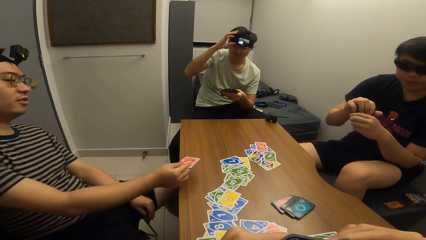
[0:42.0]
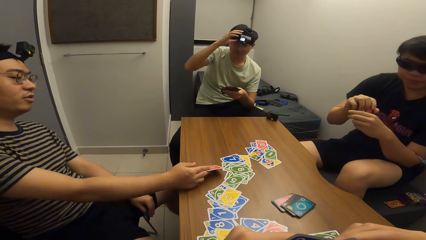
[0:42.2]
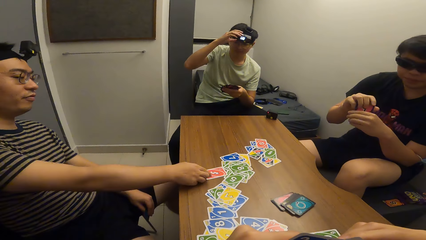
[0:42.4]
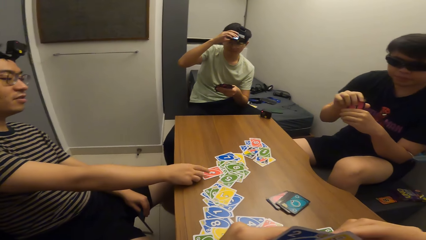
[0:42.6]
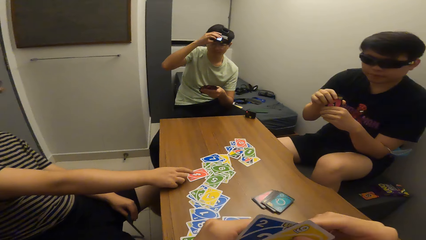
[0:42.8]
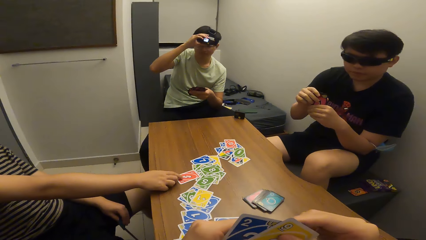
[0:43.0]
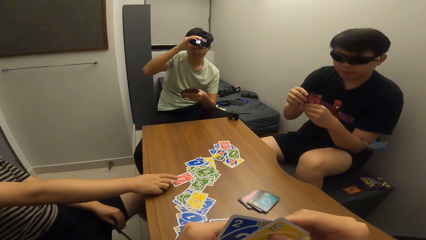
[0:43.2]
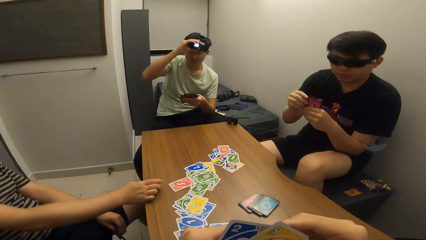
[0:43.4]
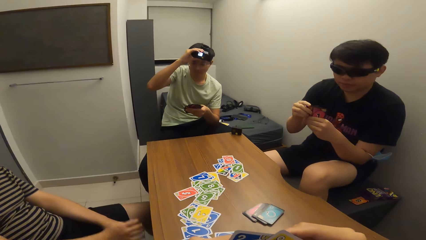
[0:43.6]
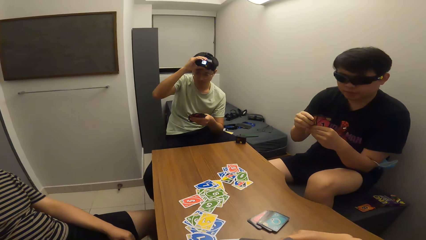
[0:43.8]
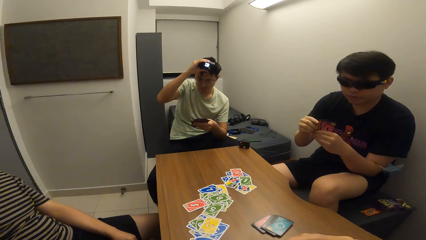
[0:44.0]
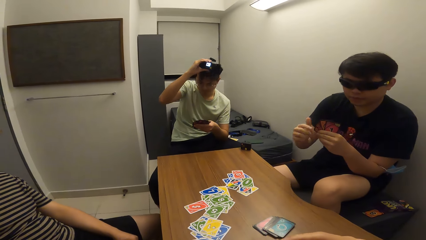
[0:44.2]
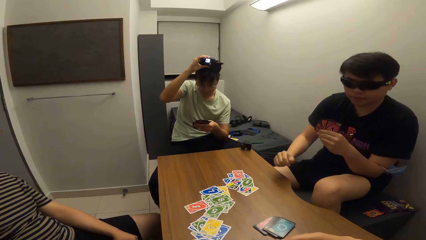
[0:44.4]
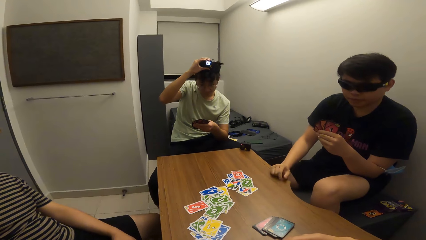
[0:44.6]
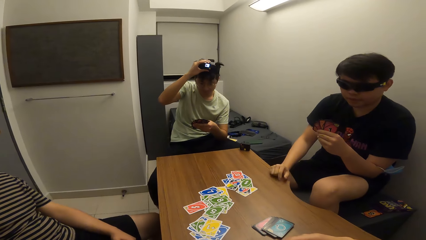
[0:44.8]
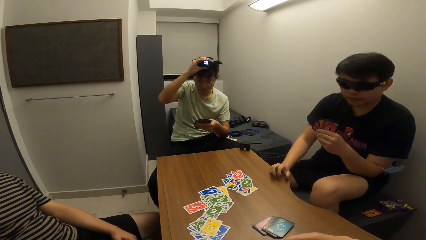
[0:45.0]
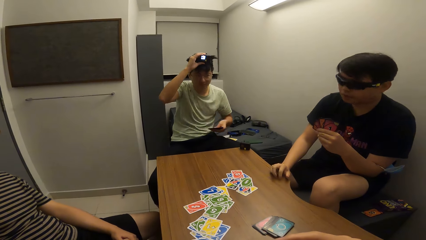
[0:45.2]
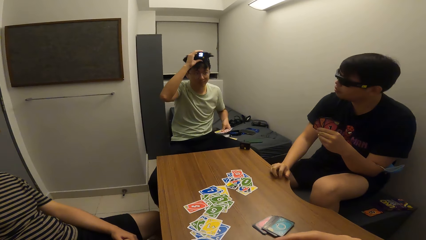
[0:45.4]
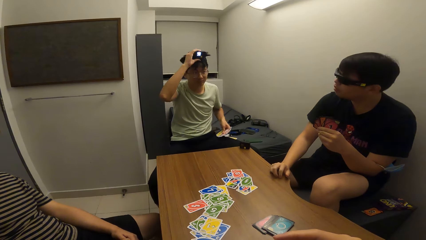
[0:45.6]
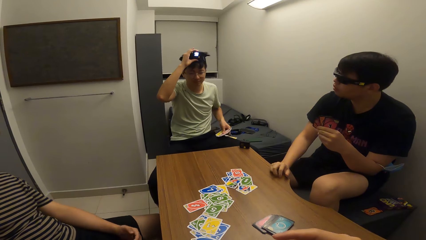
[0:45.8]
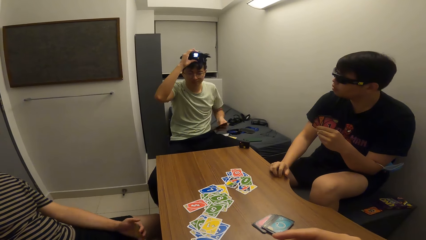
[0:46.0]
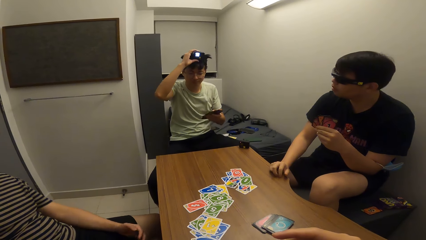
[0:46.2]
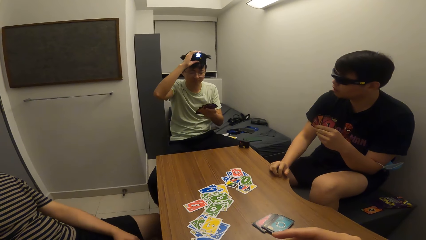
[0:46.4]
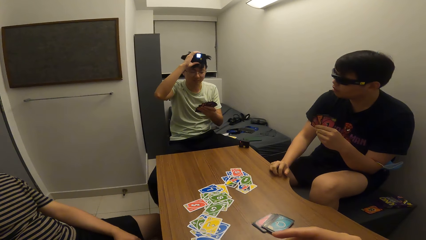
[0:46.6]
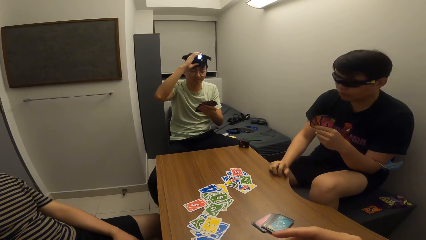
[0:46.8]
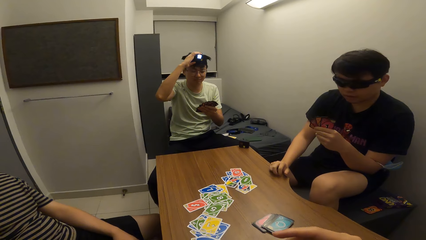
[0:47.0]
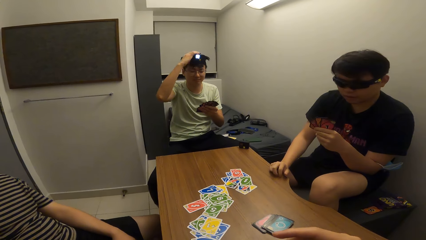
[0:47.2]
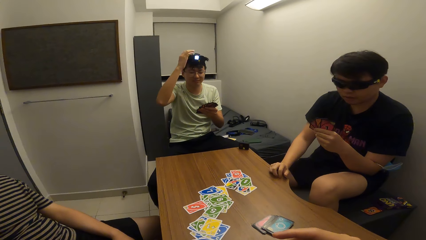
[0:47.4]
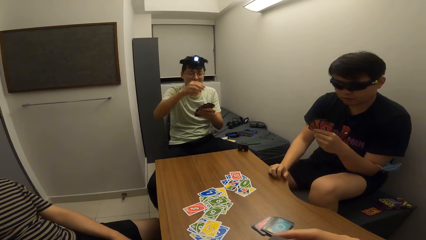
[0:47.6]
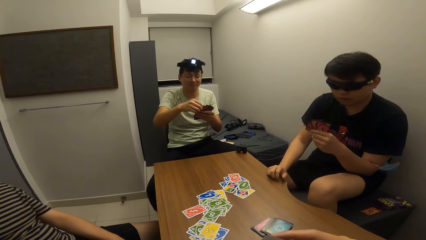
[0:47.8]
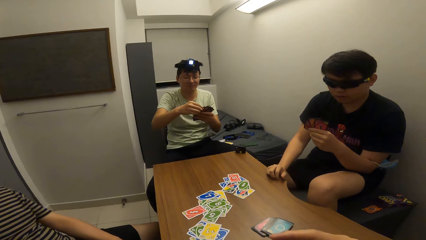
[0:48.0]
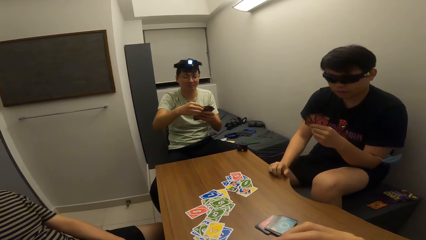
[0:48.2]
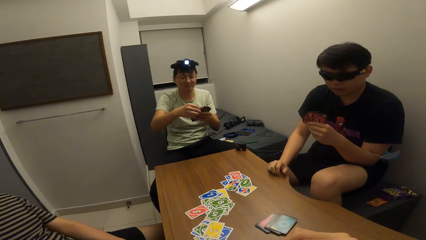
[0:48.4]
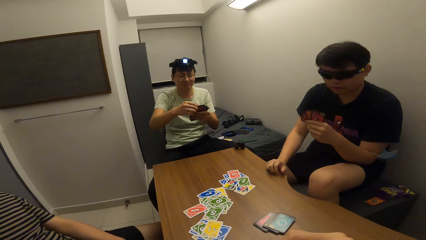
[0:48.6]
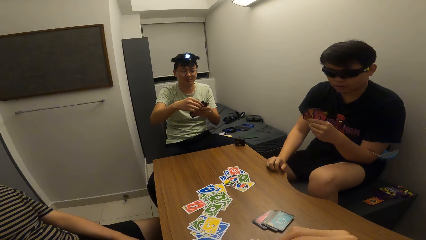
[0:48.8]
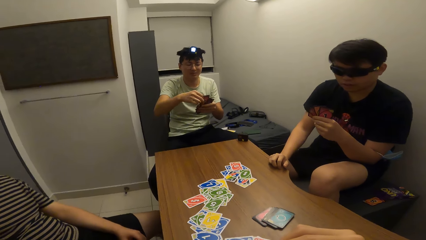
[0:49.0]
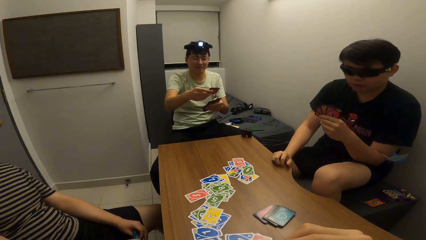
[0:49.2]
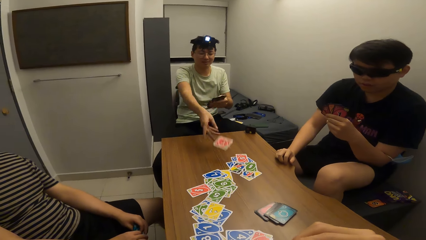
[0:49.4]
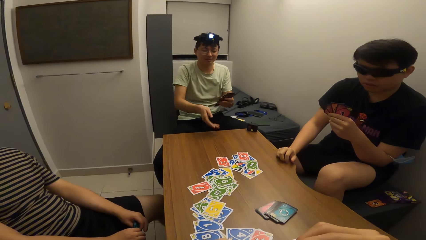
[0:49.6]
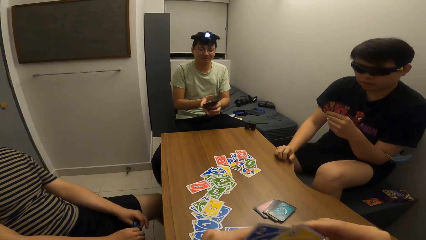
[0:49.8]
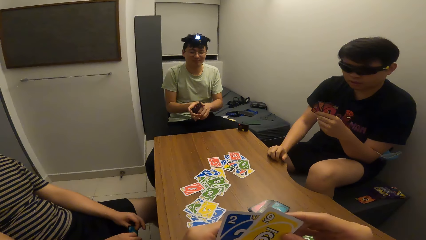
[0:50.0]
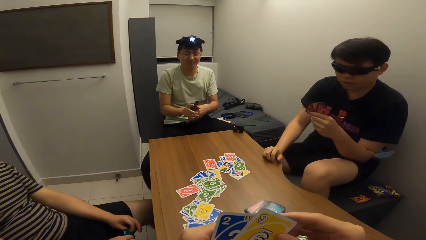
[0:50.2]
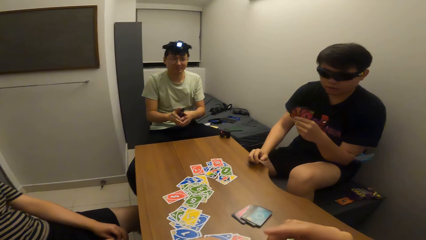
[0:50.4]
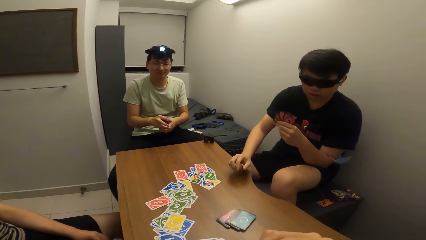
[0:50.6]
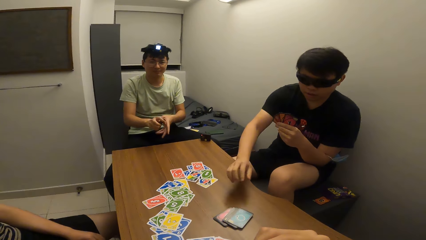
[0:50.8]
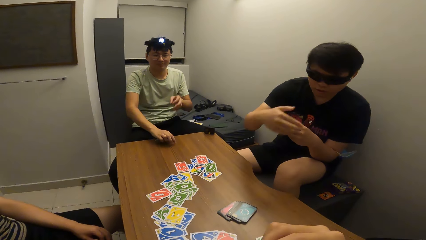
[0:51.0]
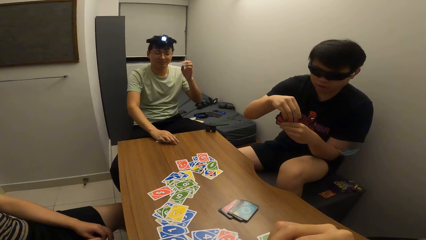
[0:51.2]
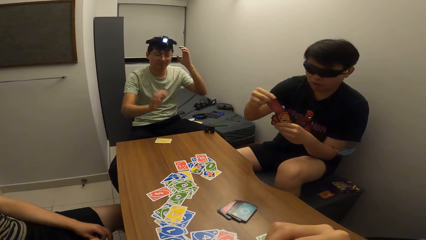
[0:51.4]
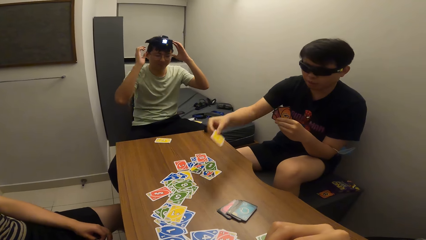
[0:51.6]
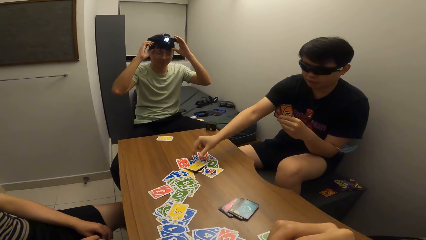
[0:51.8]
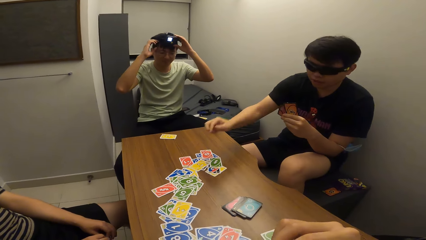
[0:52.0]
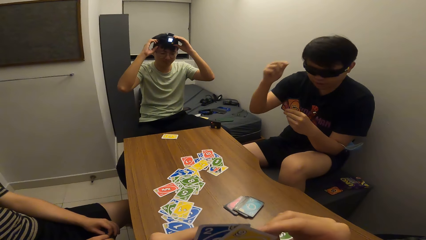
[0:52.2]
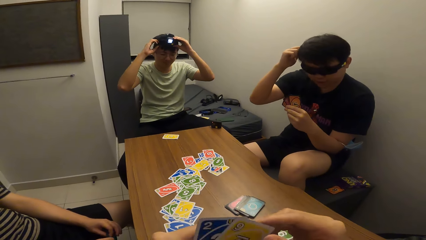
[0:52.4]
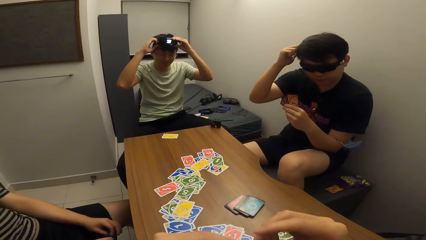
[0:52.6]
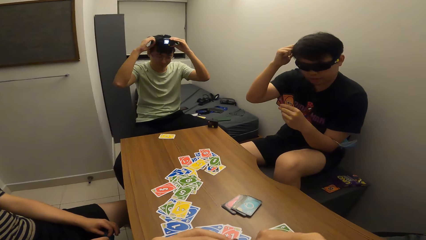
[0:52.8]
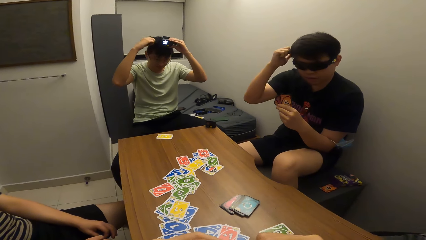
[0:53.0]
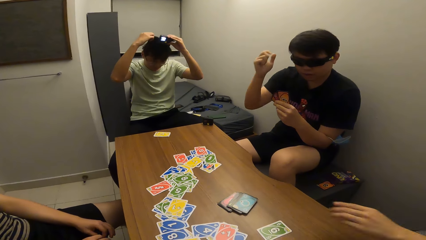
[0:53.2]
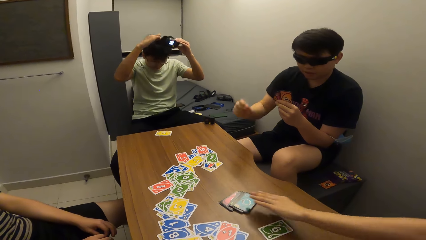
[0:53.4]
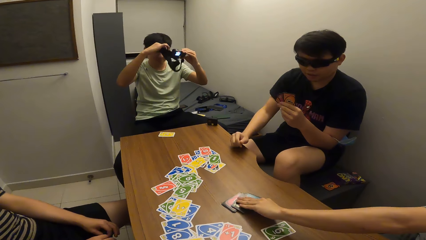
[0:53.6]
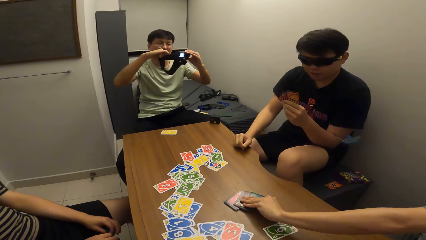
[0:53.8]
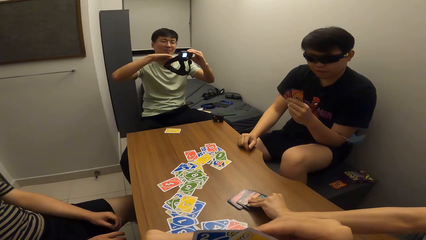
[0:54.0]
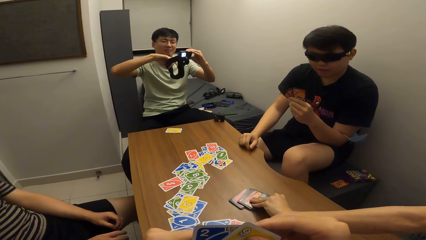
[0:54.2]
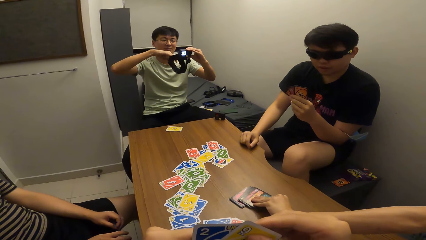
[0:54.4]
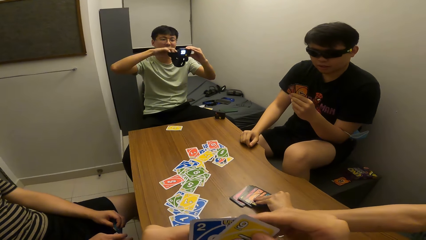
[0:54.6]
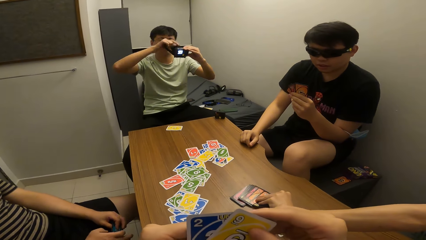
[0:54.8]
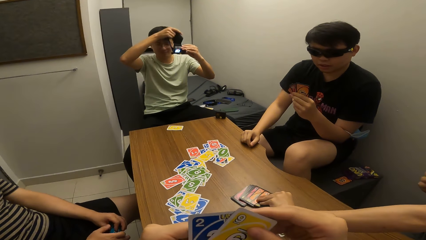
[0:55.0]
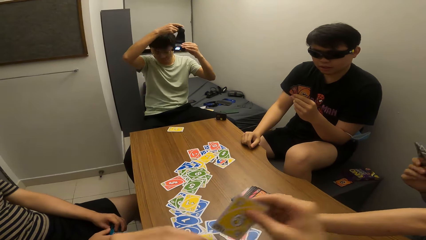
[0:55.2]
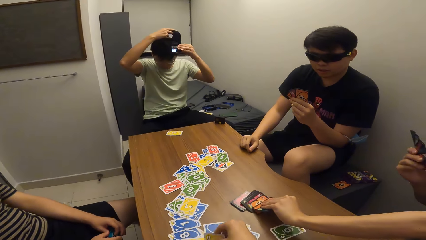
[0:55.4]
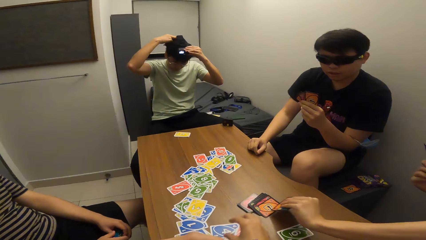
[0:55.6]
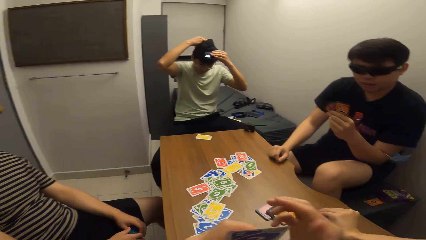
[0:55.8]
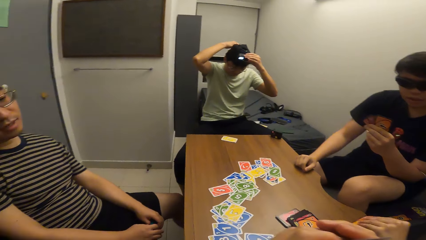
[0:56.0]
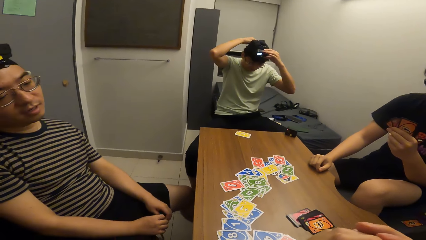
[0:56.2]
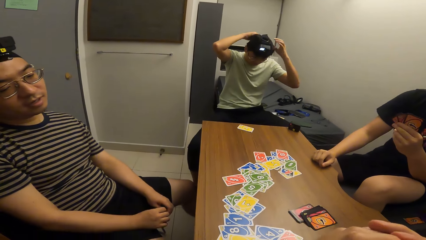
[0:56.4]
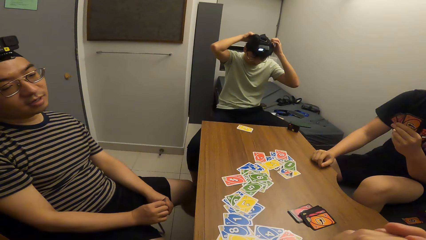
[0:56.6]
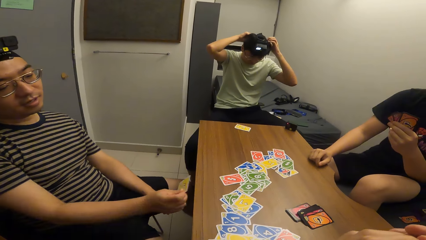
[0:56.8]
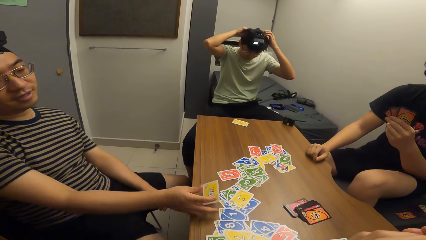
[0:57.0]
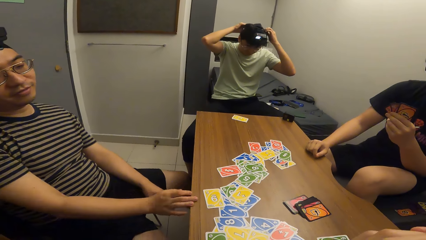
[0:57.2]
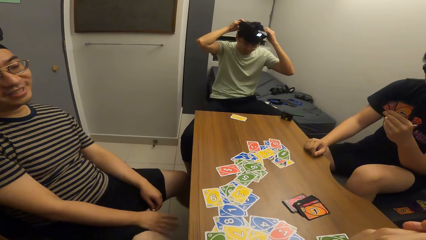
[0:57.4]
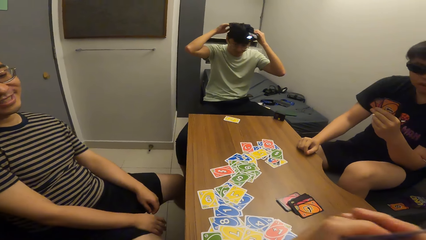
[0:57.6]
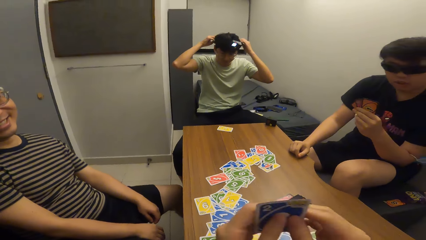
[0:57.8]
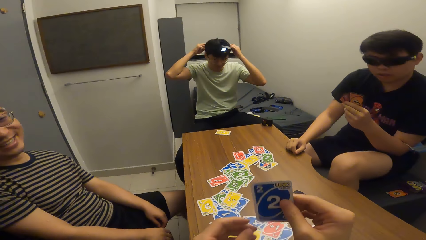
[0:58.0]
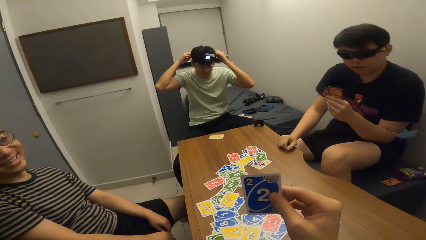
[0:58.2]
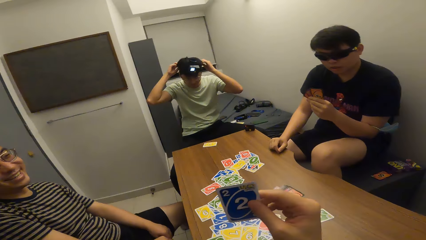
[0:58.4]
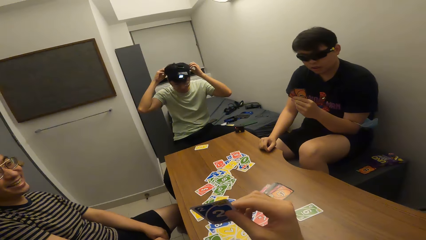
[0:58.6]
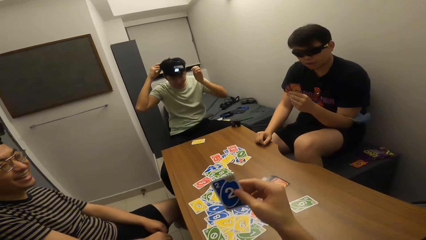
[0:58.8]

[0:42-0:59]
A man adjusts his camera with his right hand. Another man drops a card on the table with his right hand. The first man holds a camera. The first man drops a card on the table with his right hand, passes the cards from his left hand to his right hand, and drops the cards on the table with his right hand. A third man drops a card on the table with his right hand. The first man removes his camera from his head with both hands. A fourth man picks cards from the table with his left hand. The first man wears his camera with both hands. The second man drops a card on the table with his right hand.
